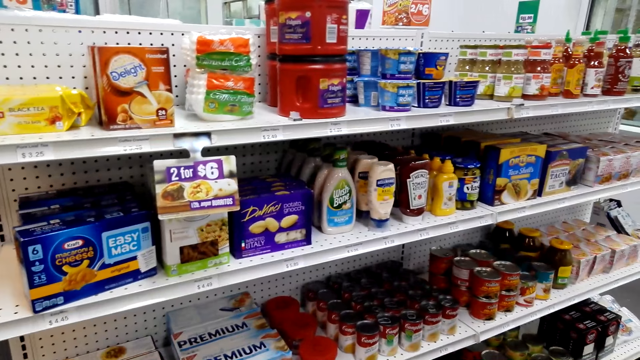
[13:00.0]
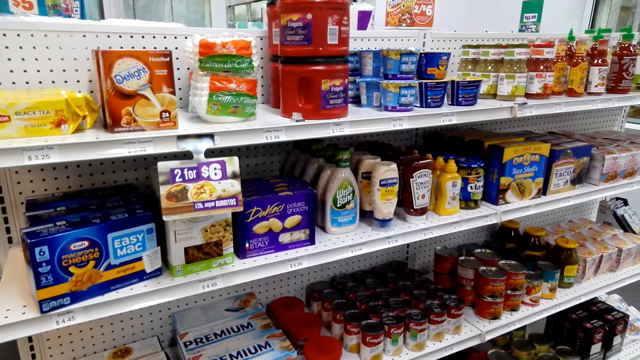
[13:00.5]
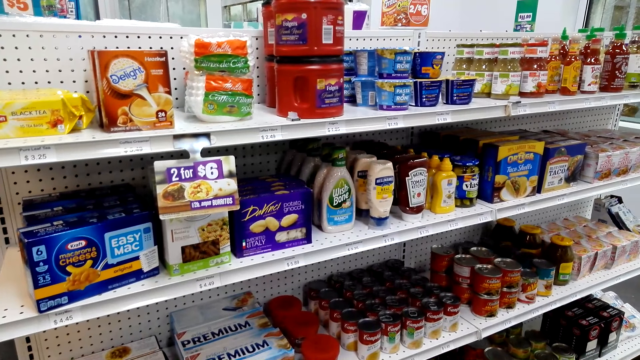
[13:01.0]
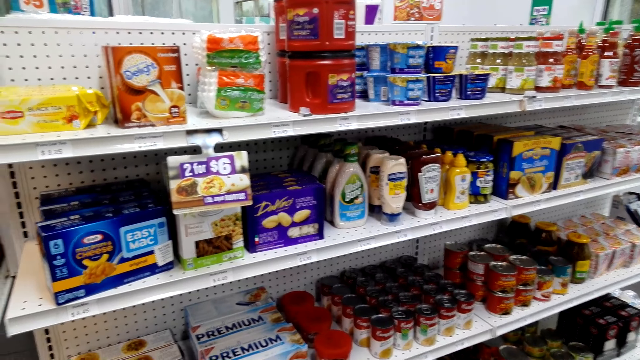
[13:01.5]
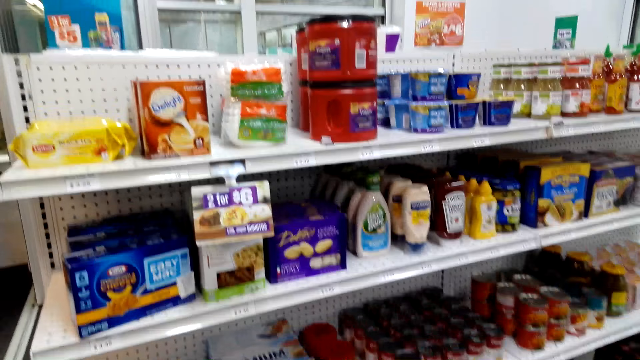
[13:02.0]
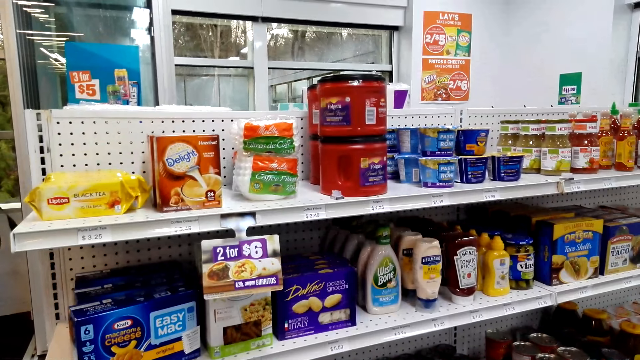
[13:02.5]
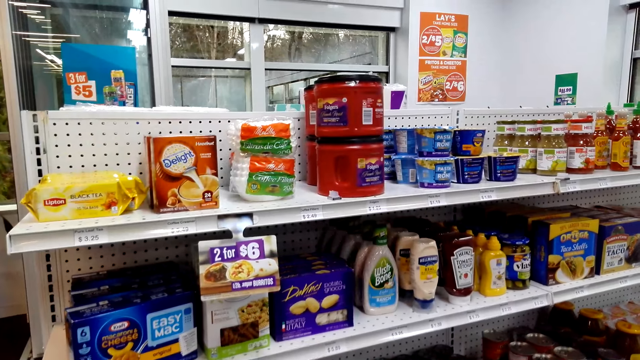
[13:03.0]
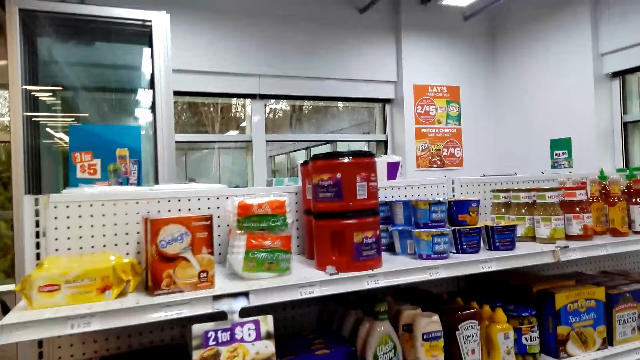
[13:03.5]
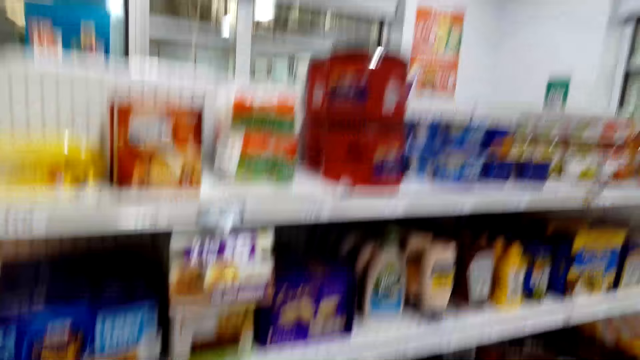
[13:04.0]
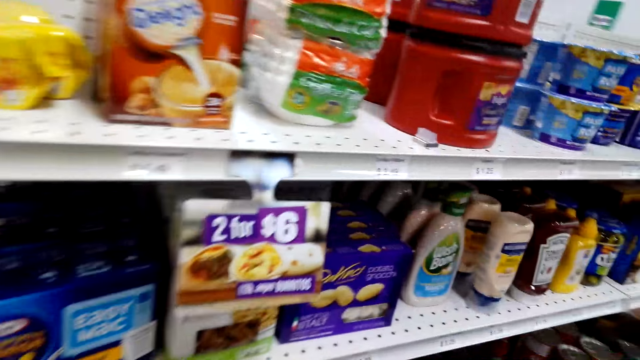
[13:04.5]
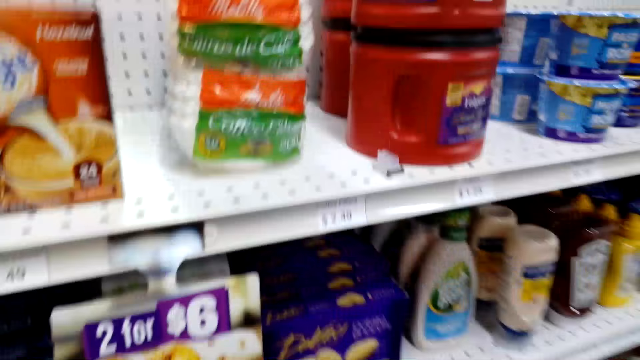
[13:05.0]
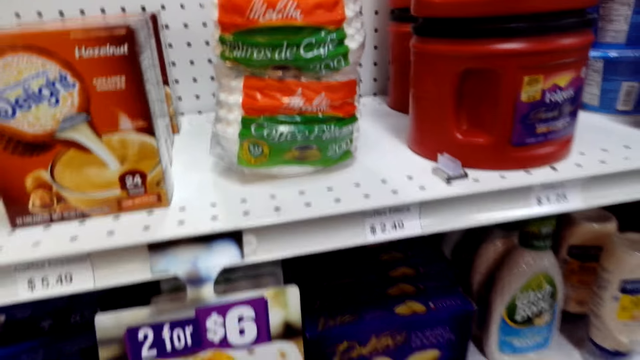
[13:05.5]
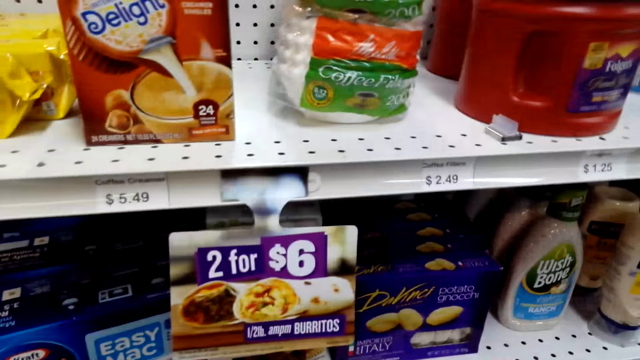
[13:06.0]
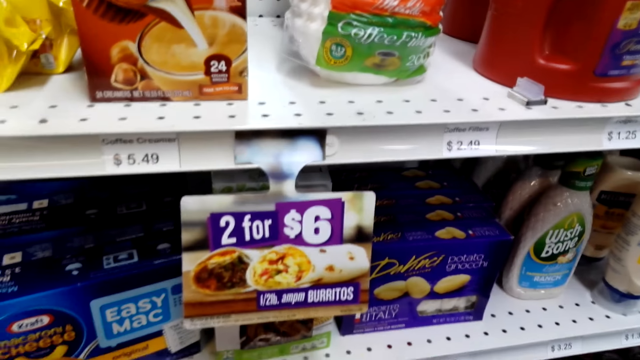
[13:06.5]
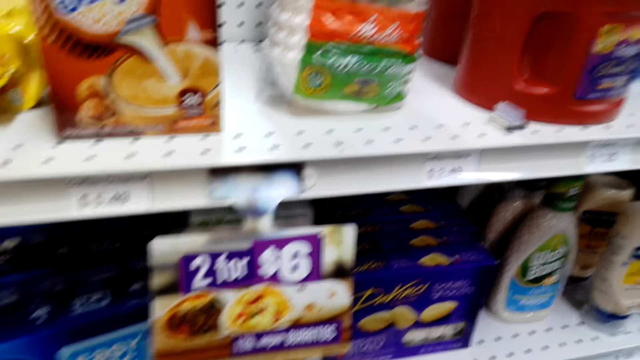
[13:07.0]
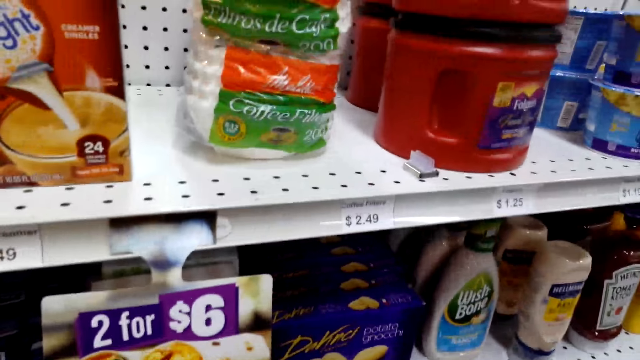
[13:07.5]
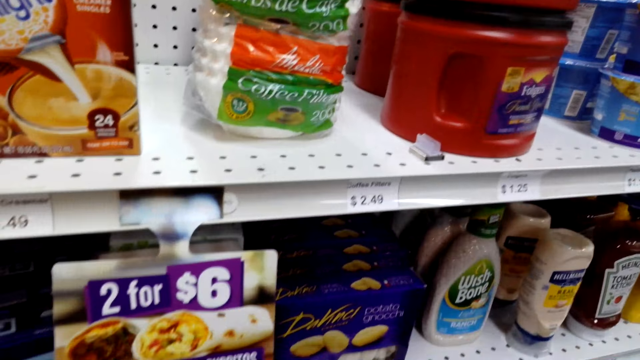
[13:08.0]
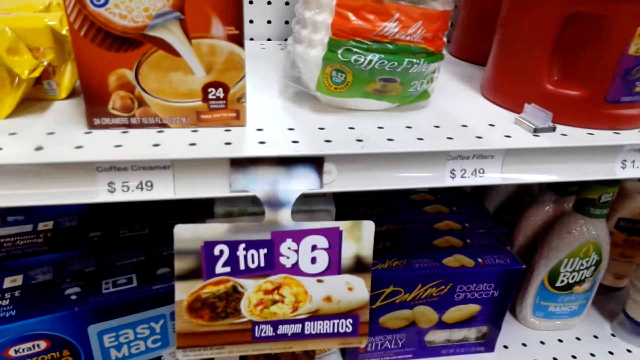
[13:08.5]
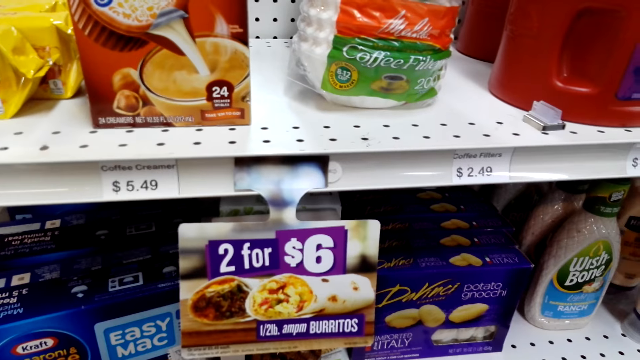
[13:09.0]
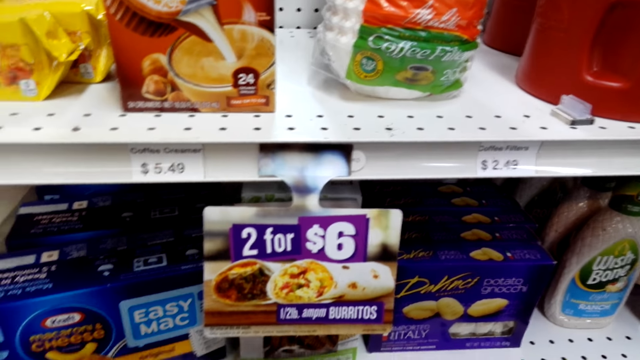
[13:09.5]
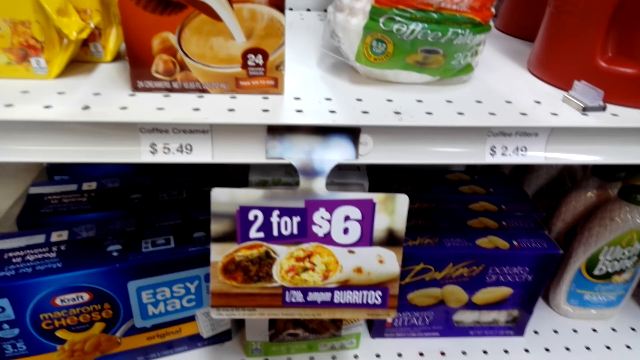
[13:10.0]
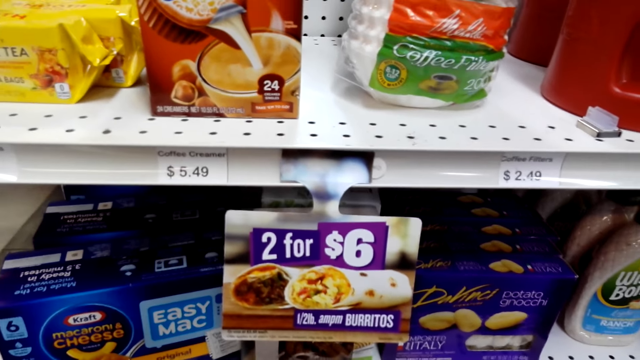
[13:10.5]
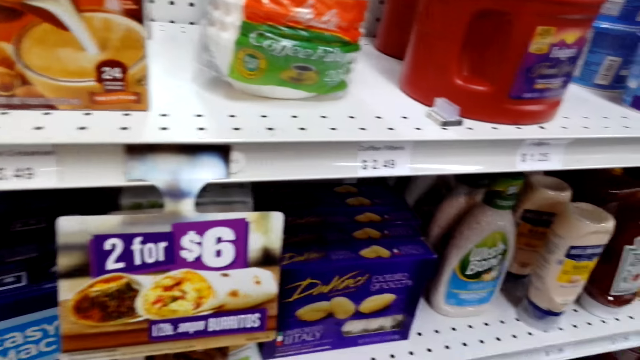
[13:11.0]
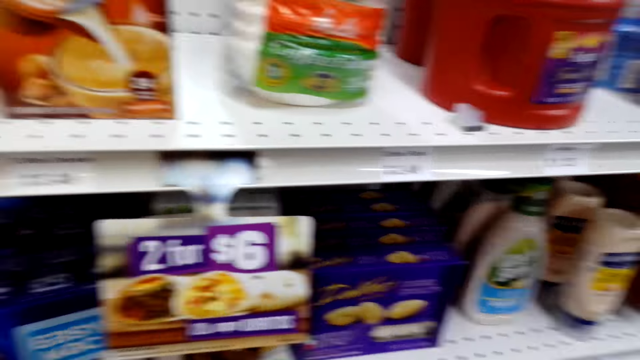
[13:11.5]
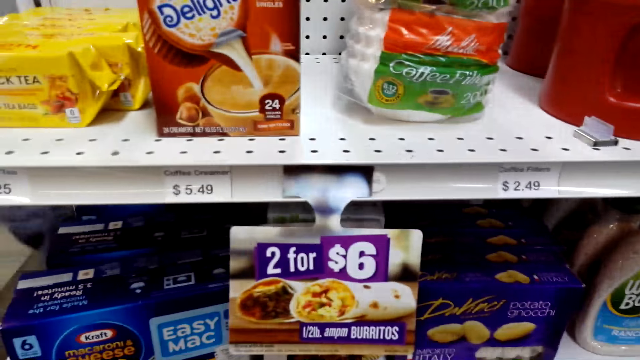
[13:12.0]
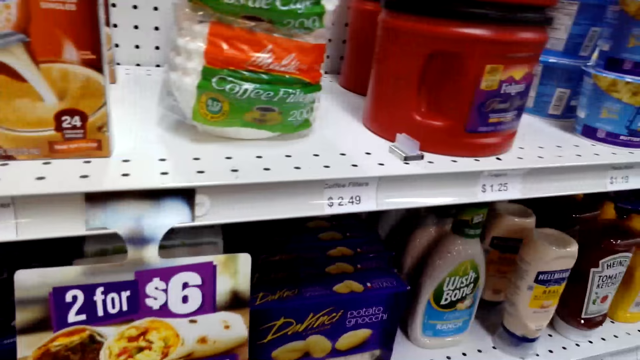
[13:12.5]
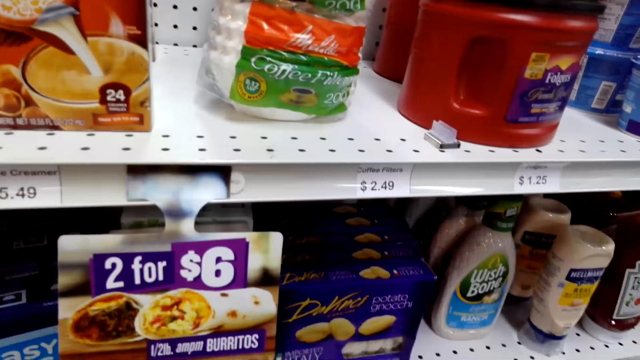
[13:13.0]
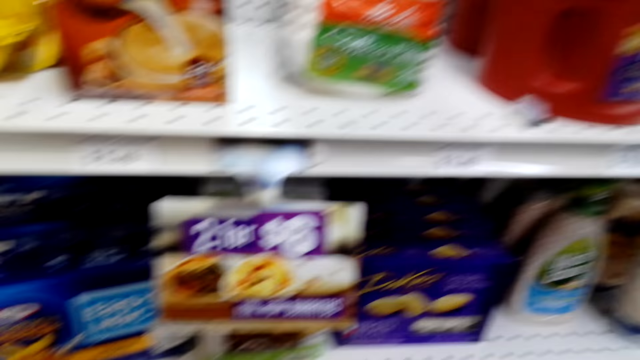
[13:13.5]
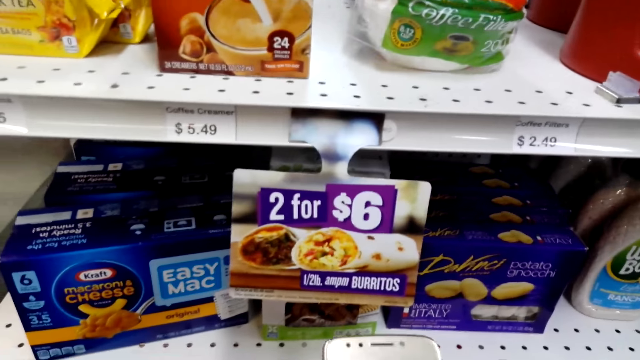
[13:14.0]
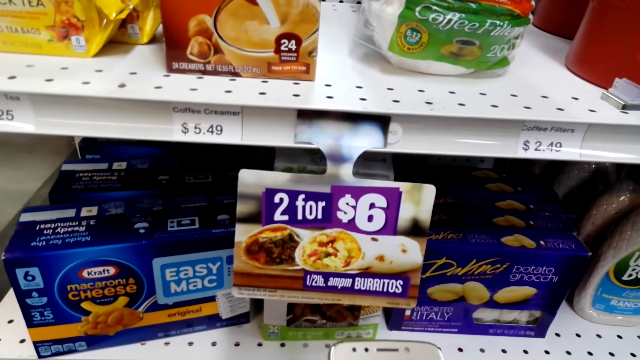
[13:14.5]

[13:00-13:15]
The camera wearer points at cheeses. They converse with a man.

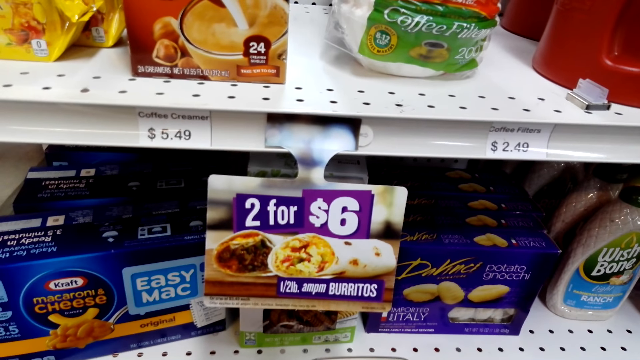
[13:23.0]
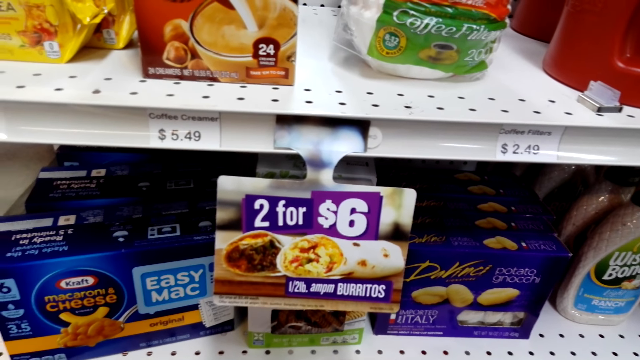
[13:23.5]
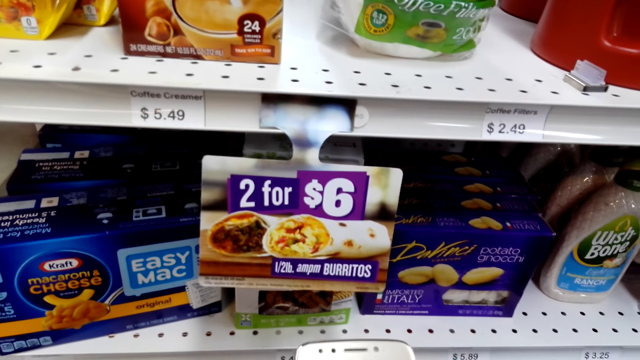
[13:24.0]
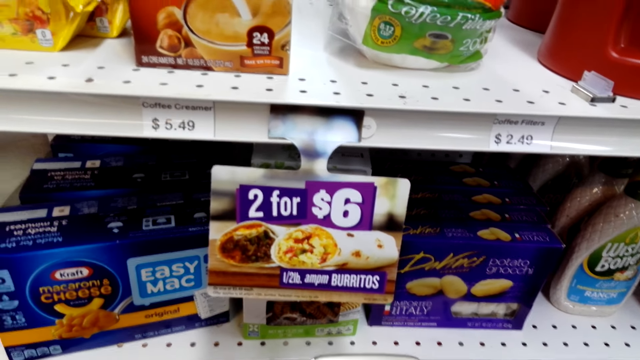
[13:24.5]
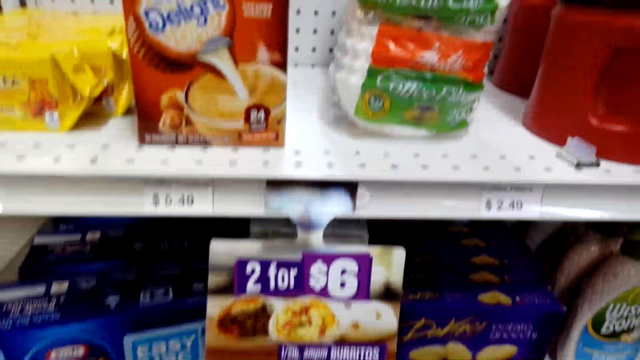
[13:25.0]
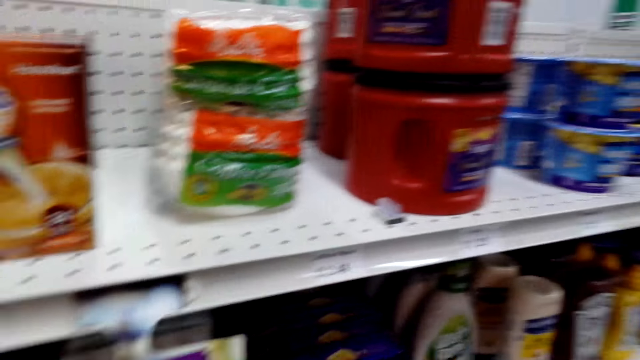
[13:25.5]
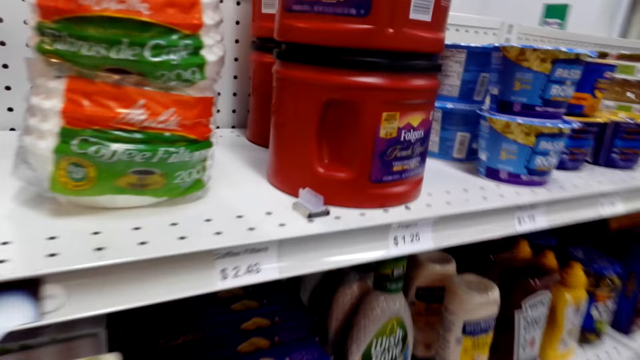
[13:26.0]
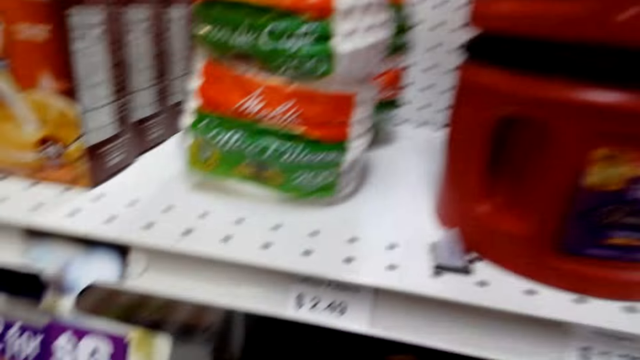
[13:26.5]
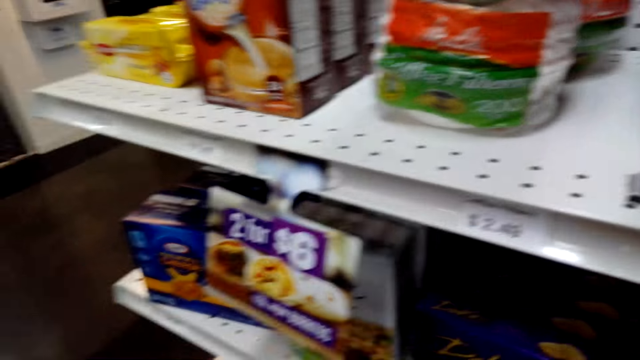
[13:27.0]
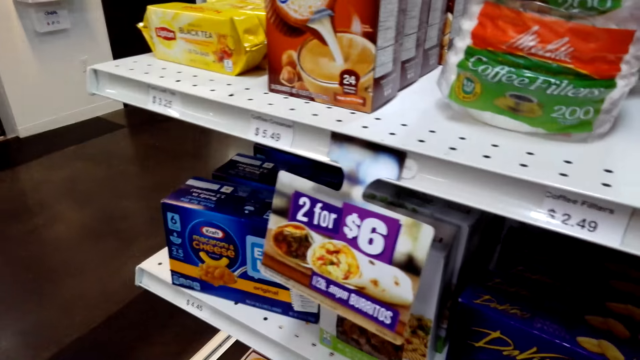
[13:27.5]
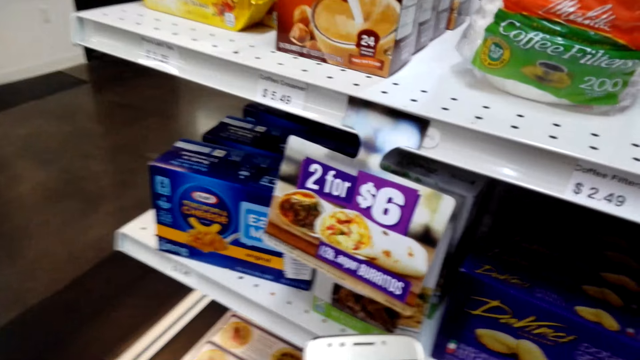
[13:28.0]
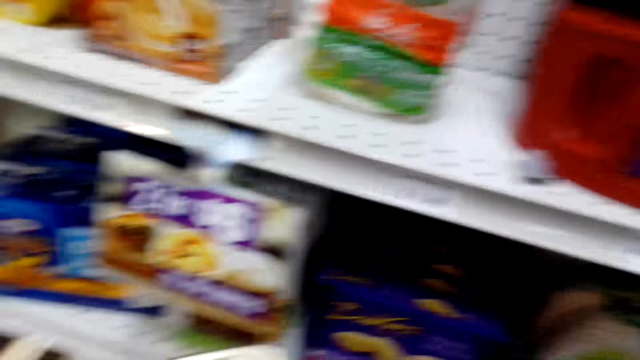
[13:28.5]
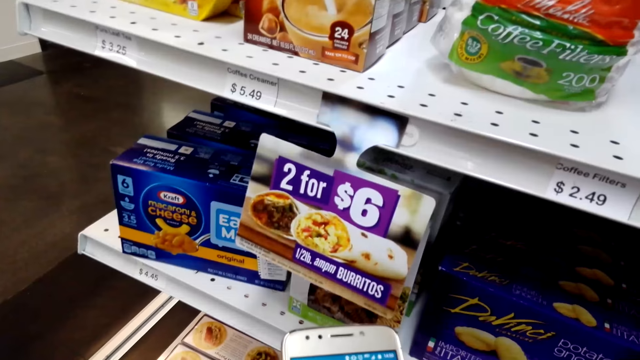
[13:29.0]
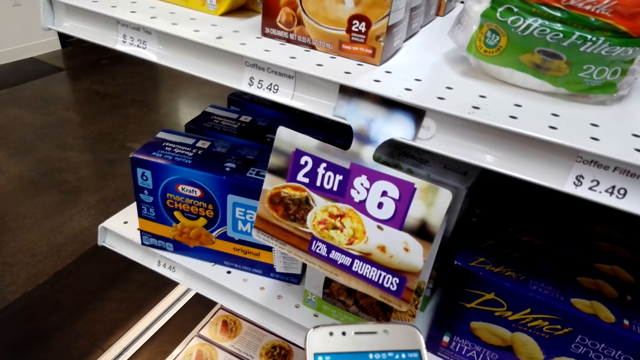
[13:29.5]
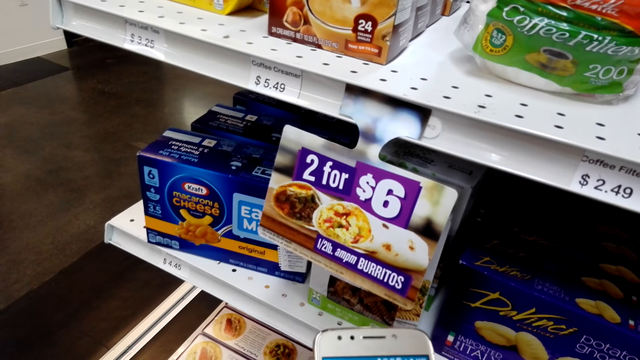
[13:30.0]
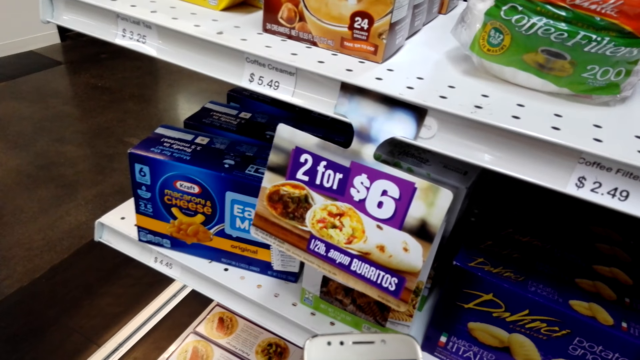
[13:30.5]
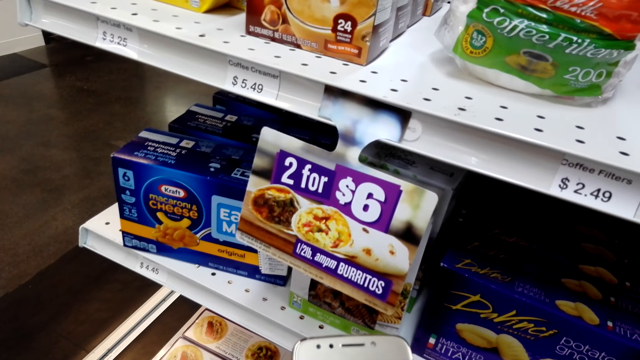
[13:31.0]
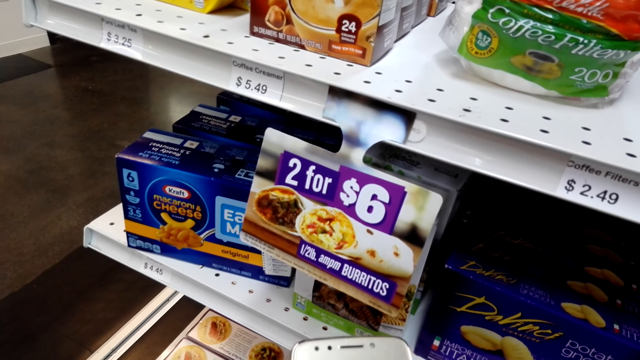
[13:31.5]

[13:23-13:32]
The camera wearer stands and looks at the snacks. They talk to a person.
